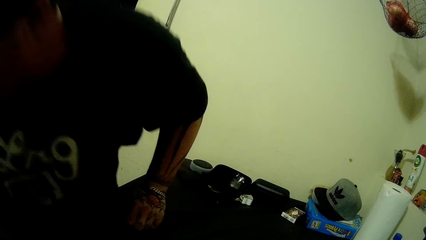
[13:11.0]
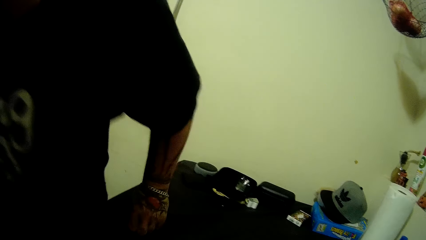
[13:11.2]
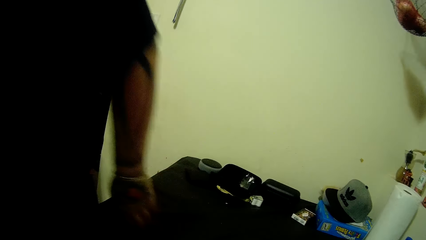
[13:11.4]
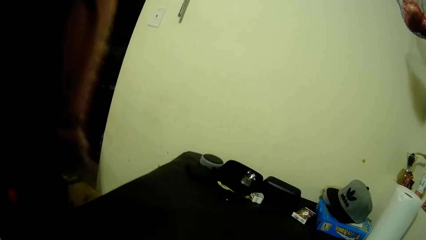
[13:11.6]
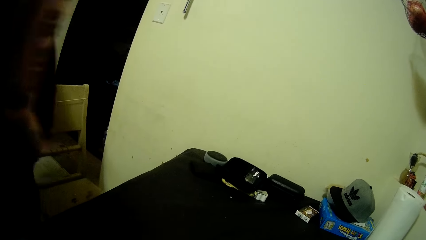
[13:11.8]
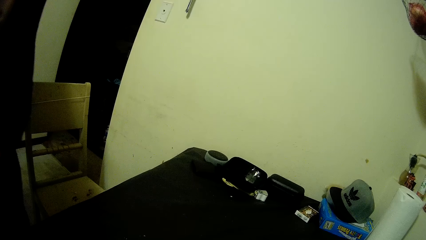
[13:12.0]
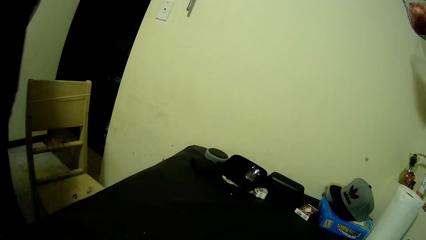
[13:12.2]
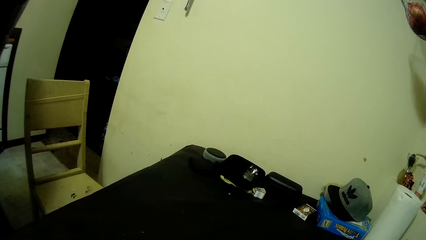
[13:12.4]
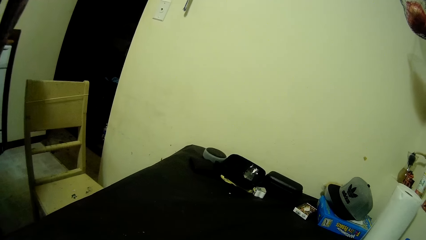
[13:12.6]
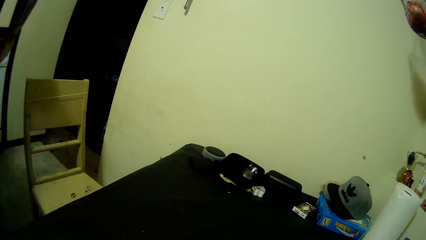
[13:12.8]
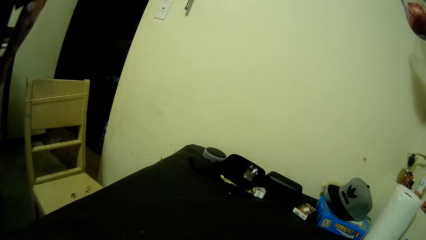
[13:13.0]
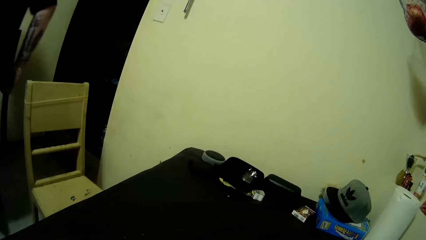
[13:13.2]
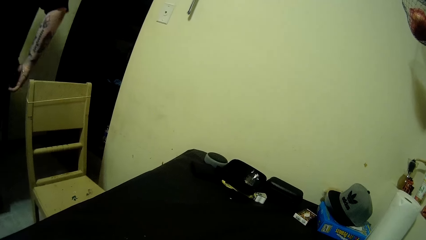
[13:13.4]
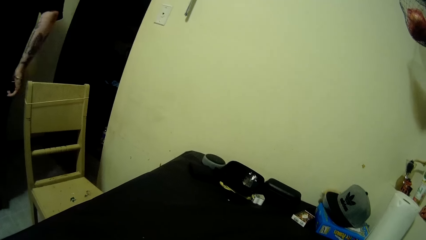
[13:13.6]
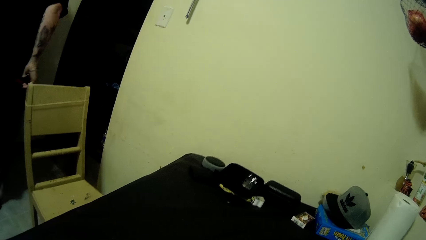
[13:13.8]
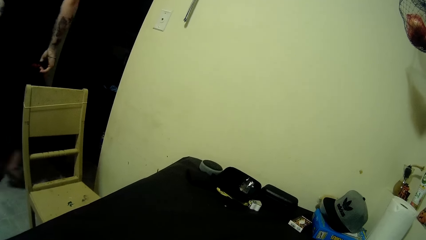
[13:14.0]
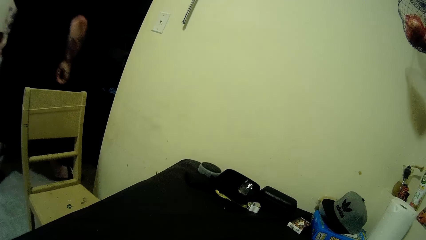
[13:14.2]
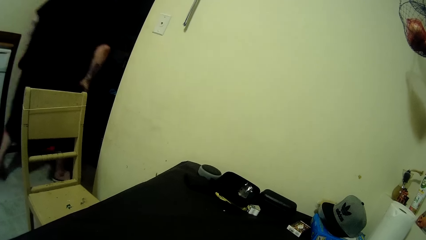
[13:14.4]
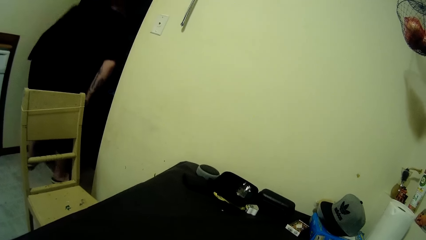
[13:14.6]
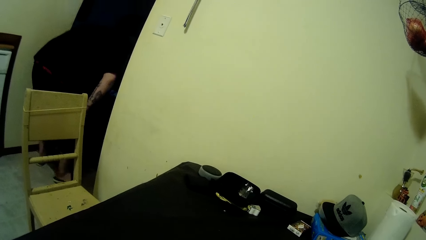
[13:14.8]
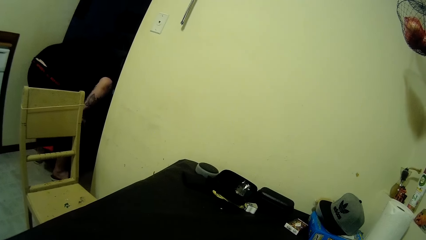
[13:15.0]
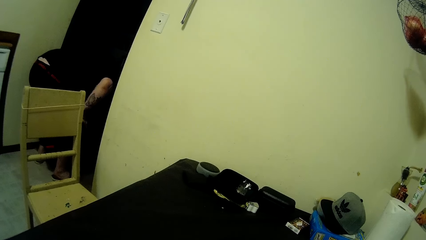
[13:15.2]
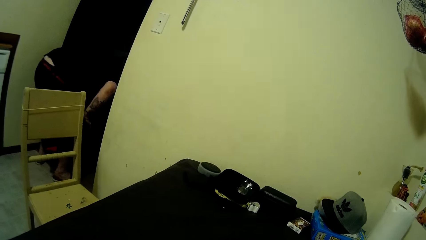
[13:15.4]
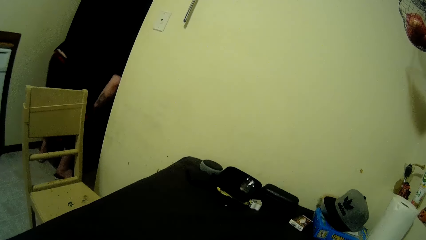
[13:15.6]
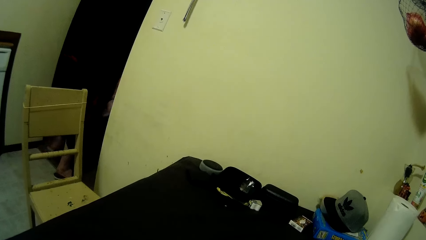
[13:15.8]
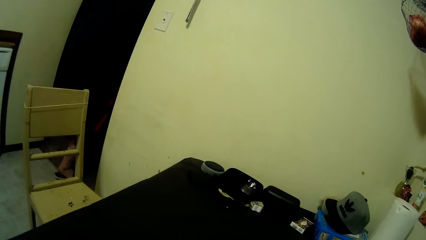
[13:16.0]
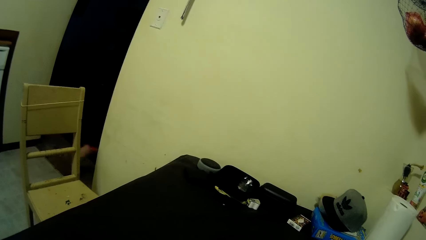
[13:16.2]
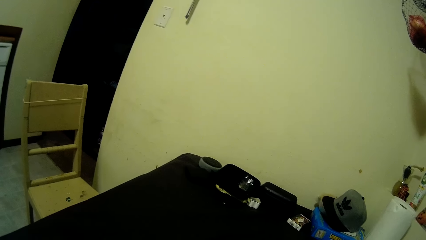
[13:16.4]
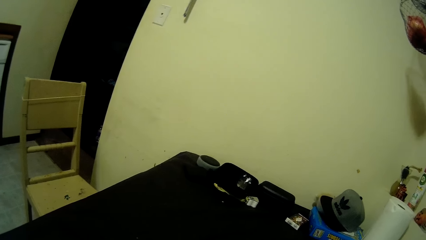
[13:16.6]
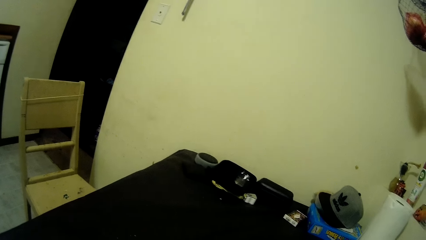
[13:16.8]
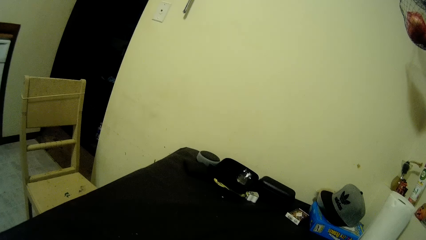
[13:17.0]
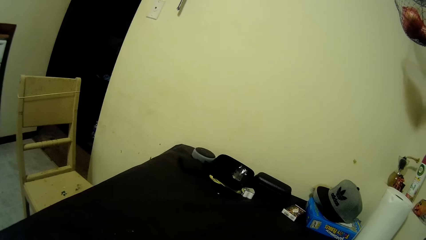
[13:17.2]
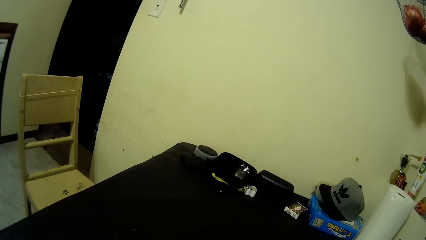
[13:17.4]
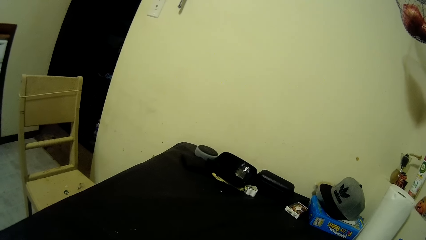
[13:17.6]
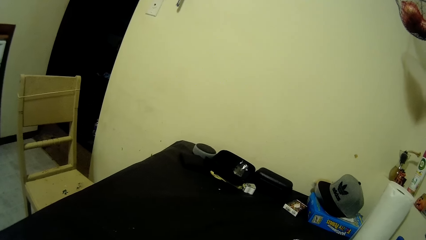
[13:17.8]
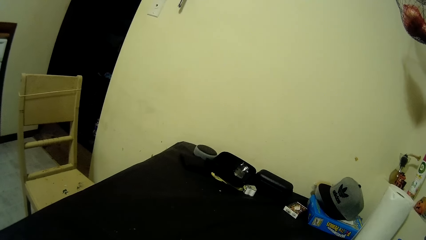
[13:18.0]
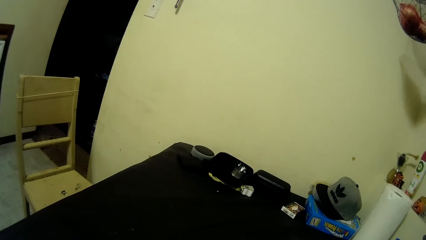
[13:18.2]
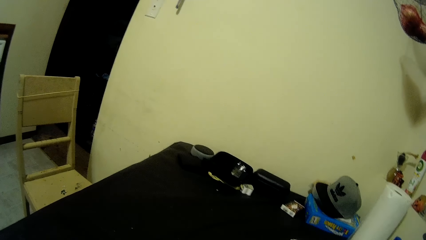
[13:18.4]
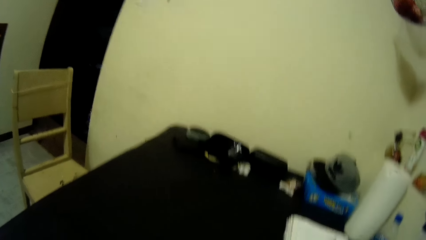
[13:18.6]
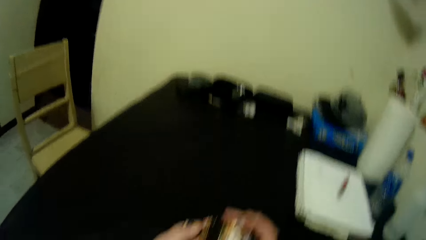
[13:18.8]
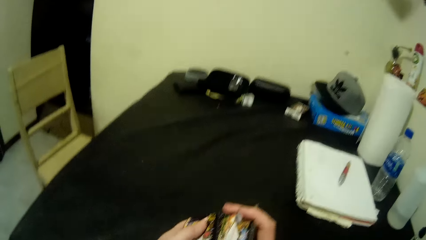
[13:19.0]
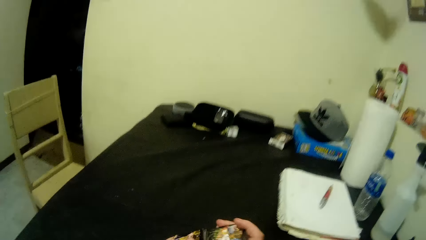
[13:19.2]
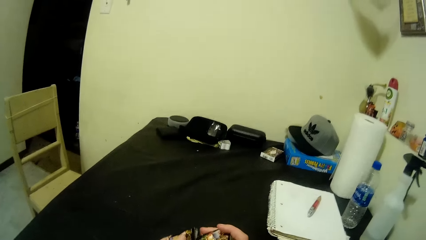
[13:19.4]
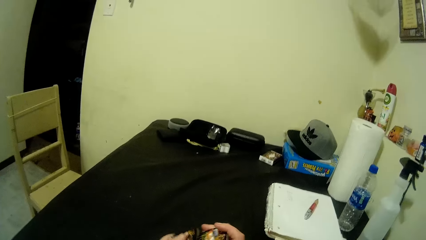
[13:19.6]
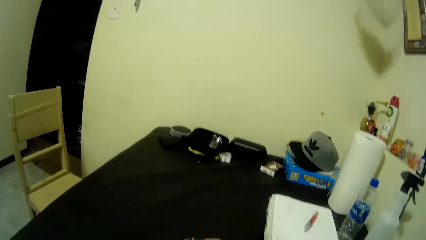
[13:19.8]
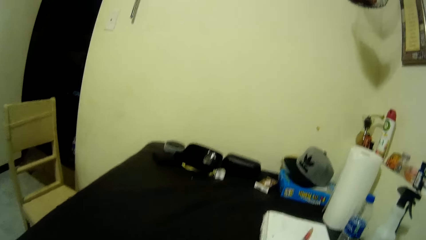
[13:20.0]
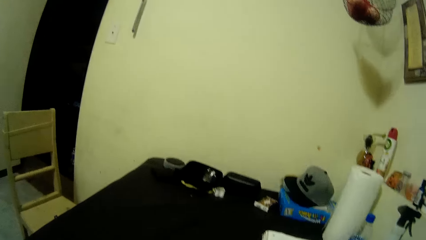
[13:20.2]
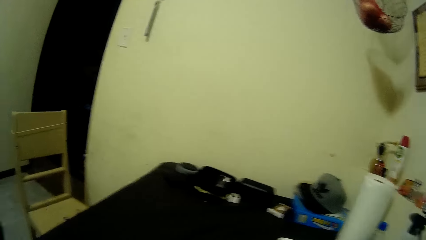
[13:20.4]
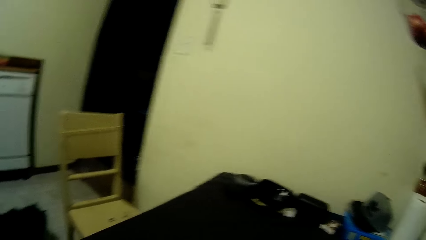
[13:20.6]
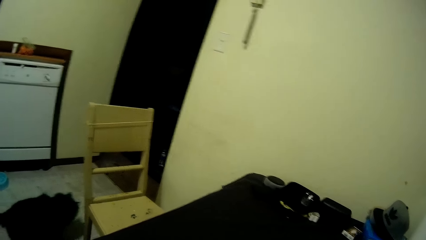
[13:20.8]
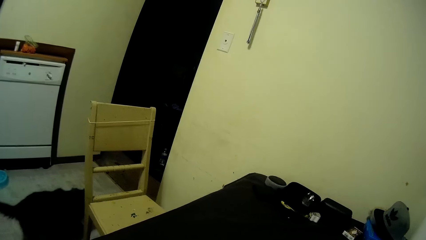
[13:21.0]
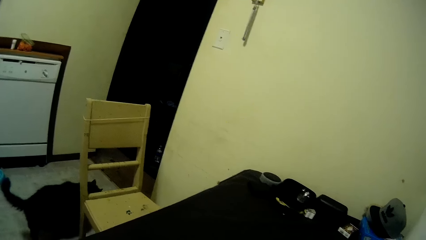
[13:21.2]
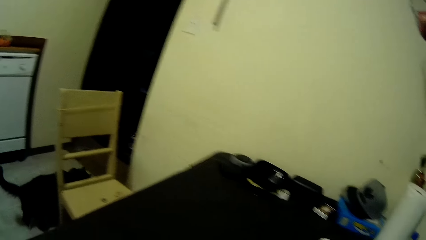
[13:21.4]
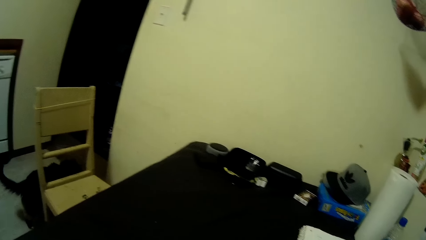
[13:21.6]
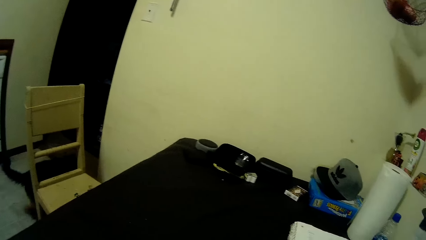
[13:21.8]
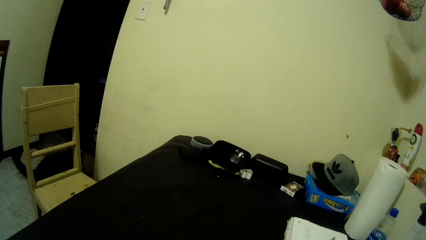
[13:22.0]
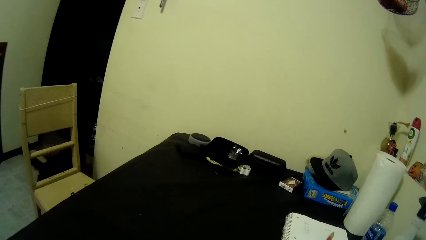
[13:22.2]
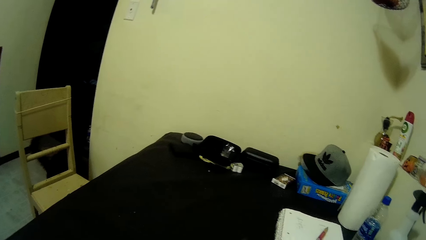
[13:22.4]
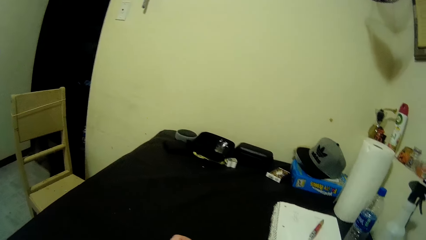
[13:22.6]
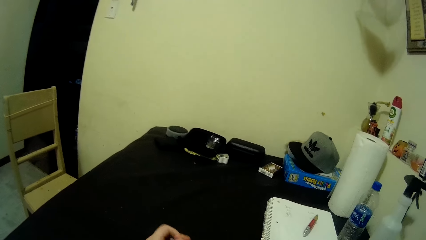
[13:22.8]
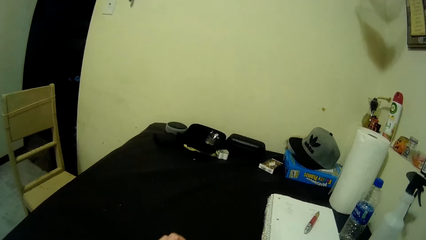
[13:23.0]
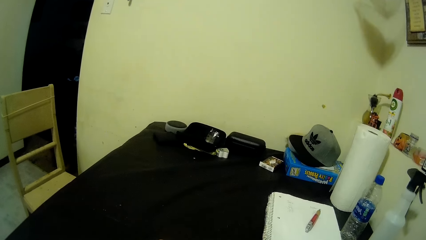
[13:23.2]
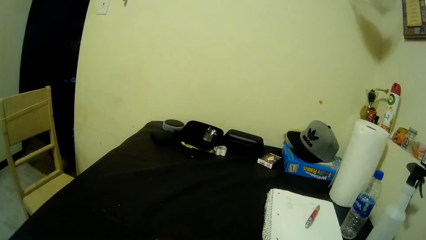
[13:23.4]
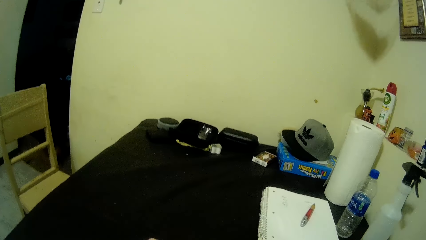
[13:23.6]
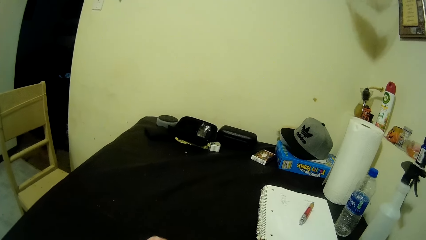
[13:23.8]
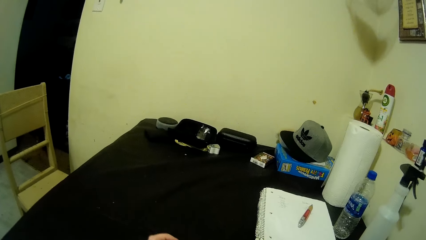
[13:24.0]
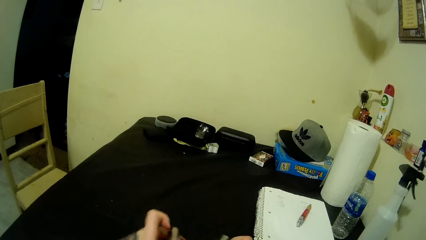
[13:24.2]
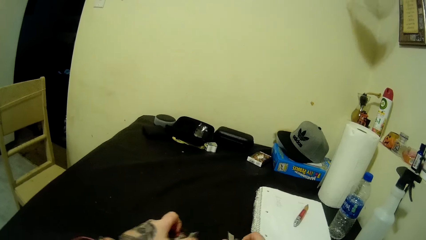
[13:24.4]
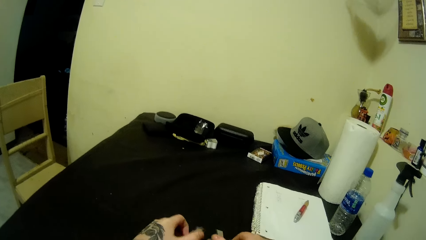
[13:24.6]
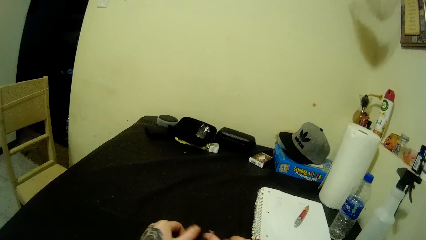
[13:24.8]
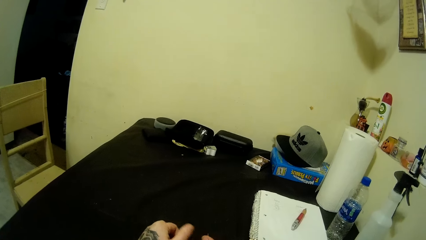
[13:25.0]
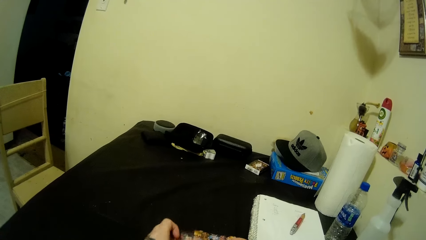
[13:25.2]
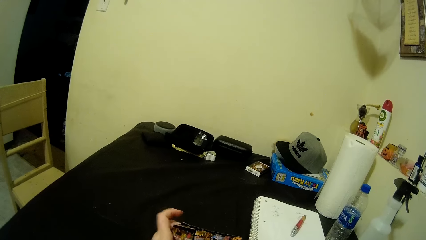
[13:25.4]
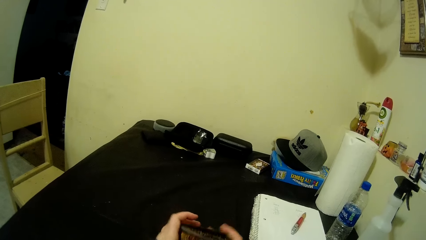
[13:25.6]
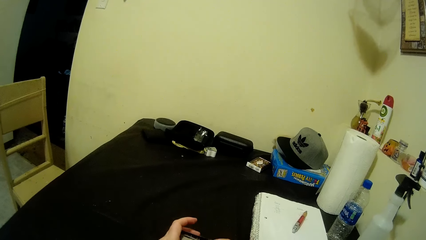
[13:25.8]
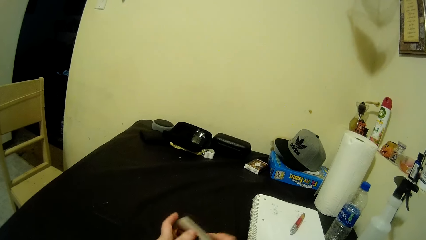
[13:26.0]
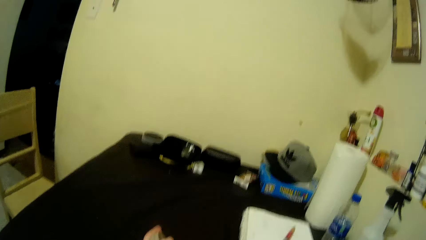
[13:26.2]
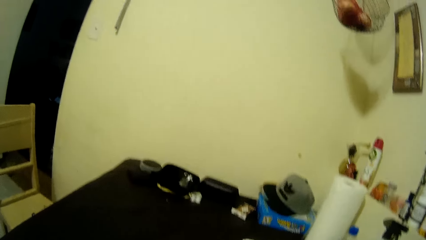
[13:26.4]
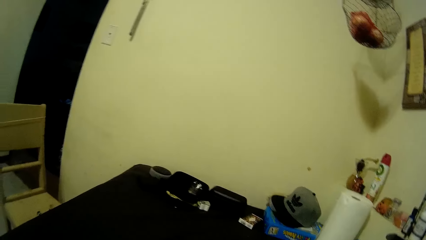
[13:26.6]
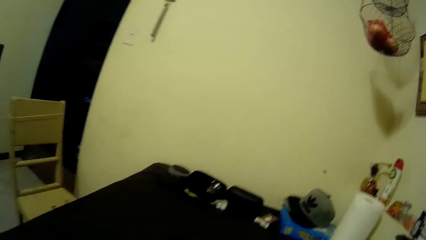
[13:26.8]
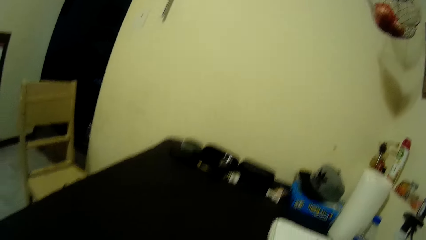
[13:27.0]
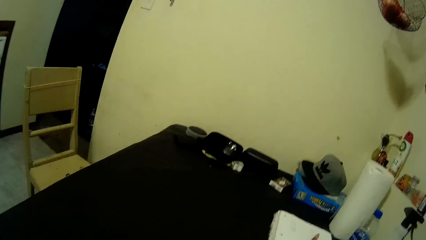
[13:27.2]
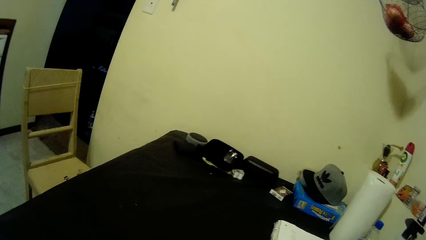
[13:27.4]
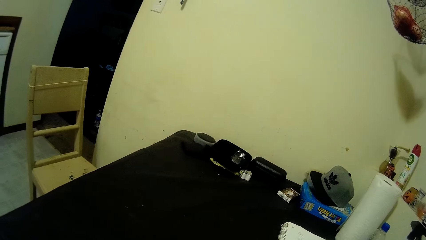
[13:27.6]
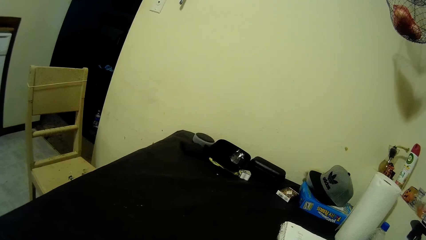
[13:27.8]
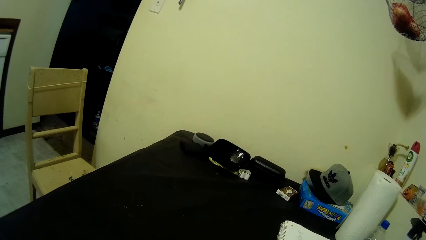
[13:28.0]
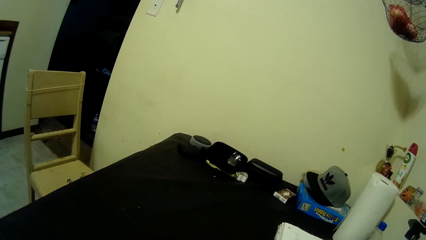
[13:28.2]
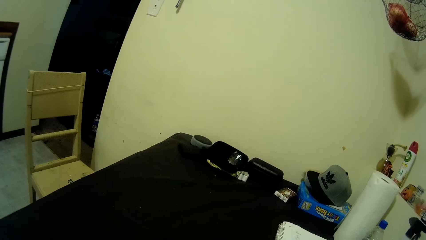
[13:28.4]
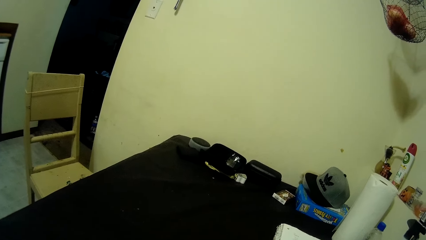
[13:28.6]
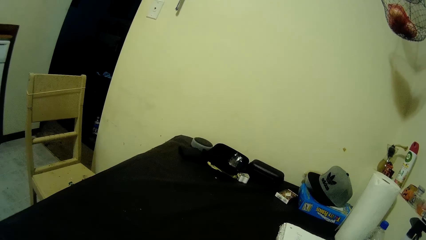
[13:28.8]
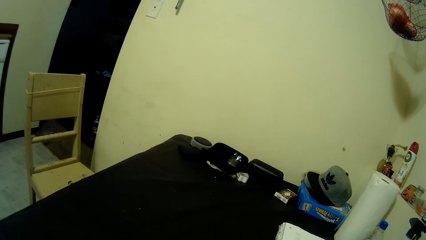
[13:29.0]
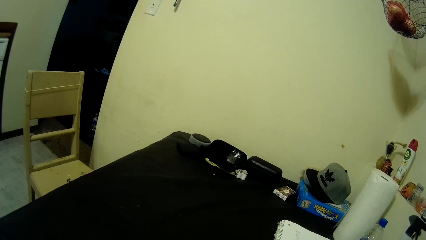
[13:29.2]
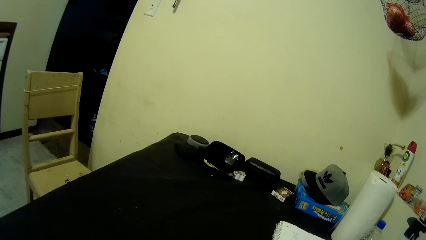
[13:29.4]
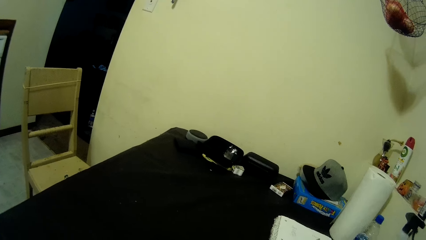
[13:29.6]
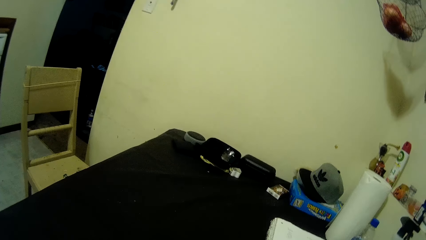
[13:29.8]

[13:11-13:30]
A man stands up and exits the room. The man walks around, scratches his hip, walks around, bends downwards and walks around. The camera wearer shuffles the cards in both hands. They arrange the cards and look around. An animal walks across the room. The camera wearer arranges the cards and looks around.
